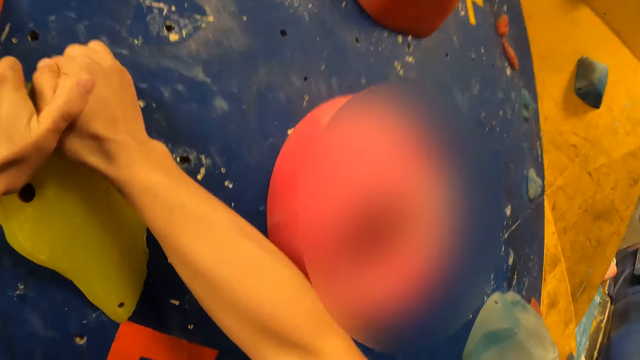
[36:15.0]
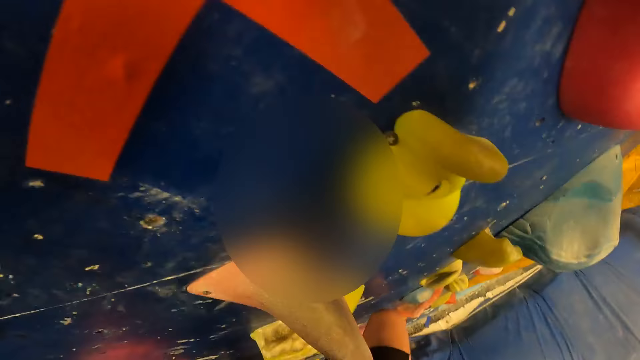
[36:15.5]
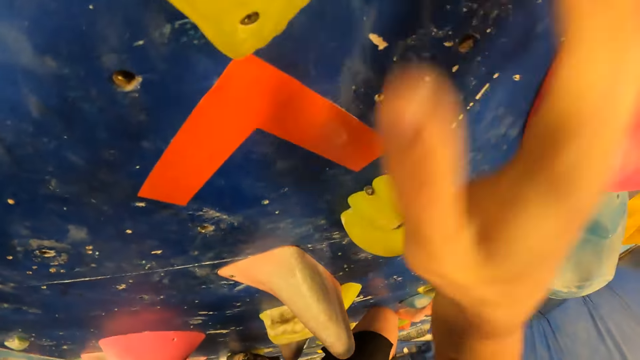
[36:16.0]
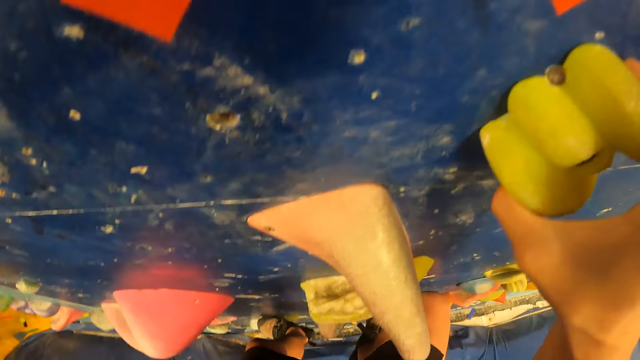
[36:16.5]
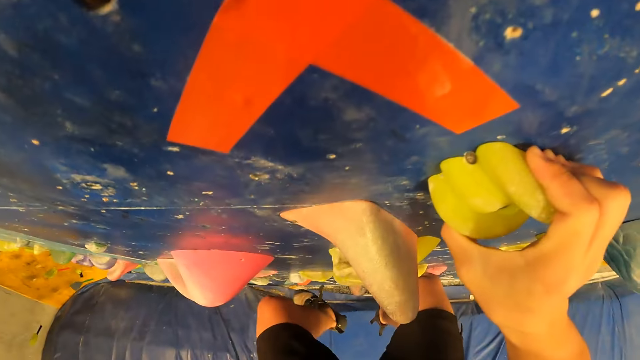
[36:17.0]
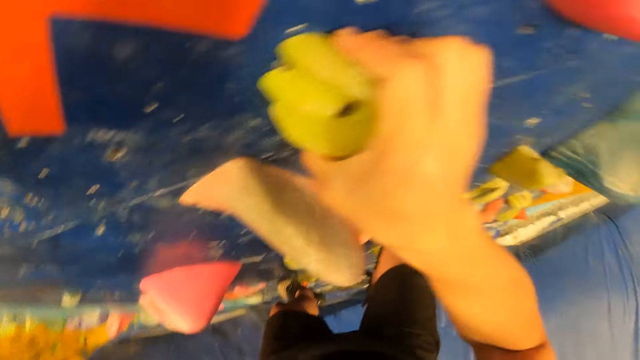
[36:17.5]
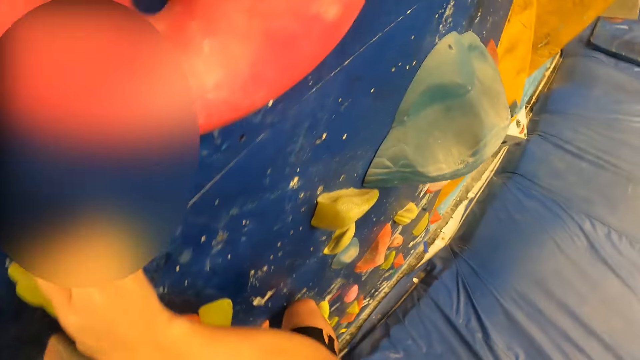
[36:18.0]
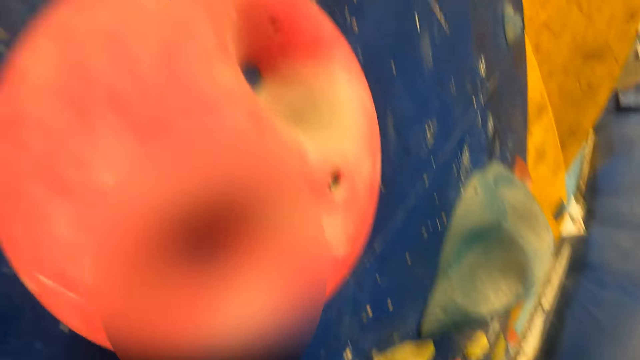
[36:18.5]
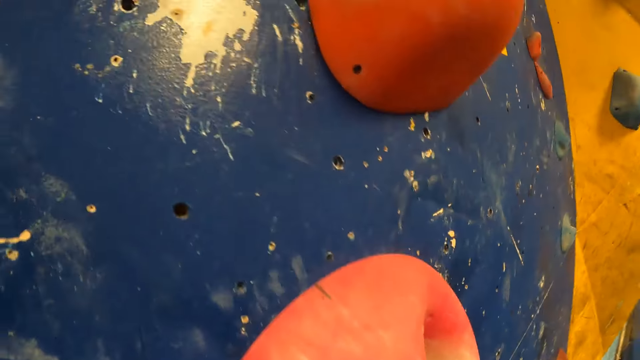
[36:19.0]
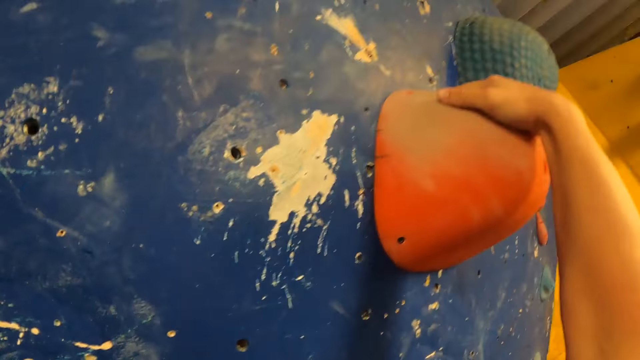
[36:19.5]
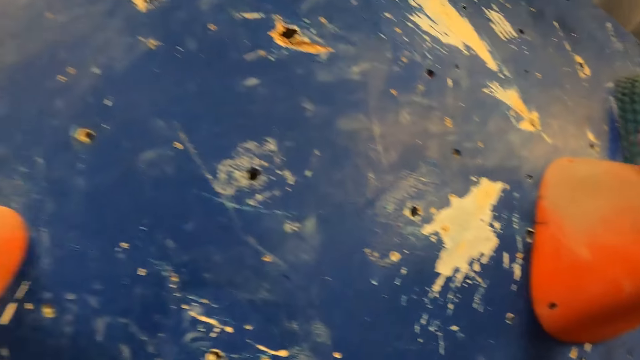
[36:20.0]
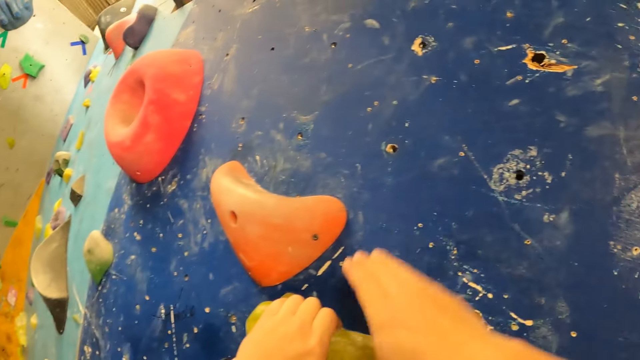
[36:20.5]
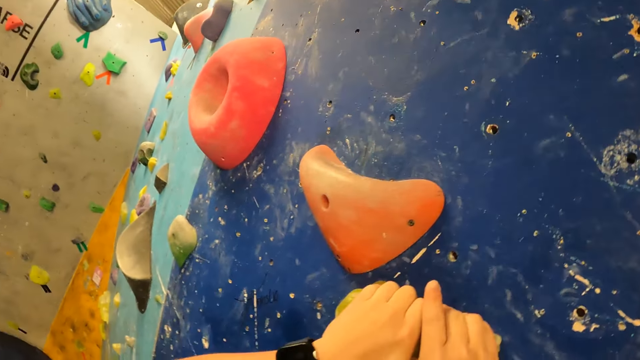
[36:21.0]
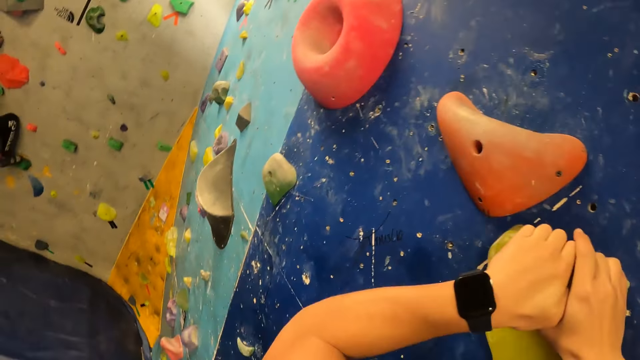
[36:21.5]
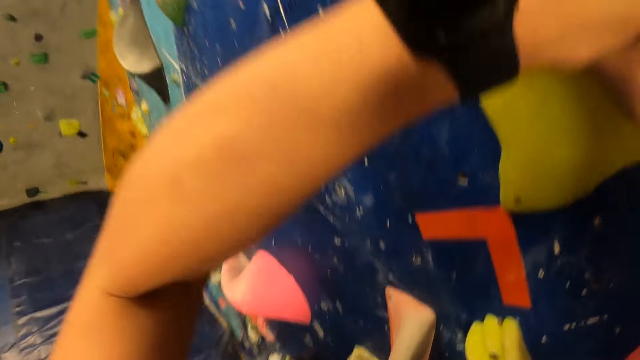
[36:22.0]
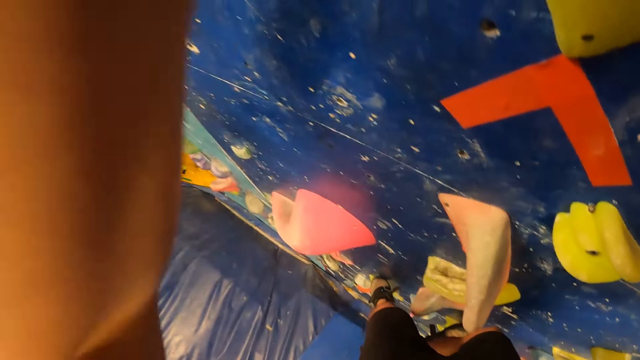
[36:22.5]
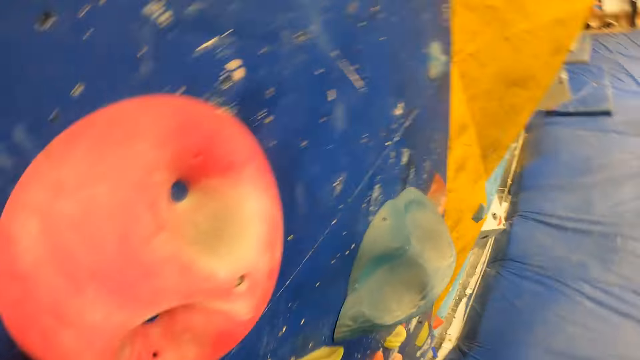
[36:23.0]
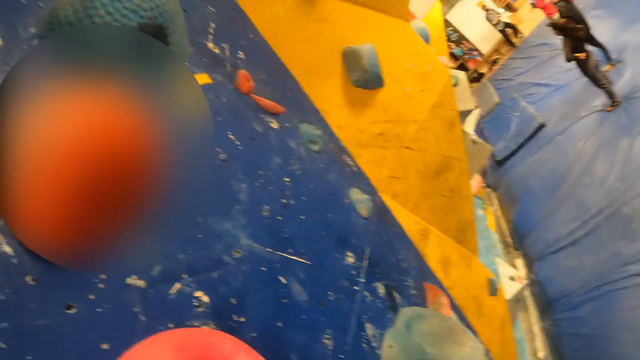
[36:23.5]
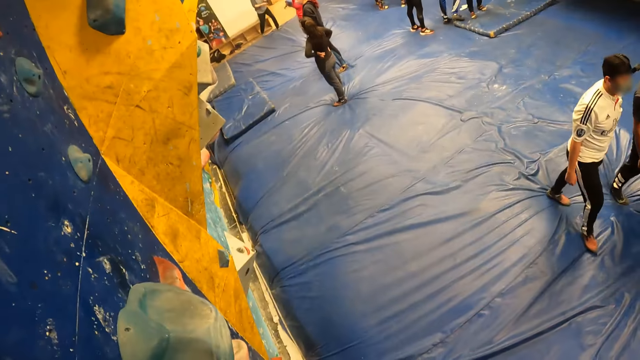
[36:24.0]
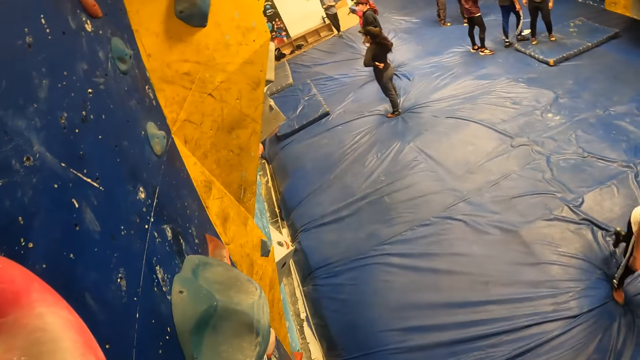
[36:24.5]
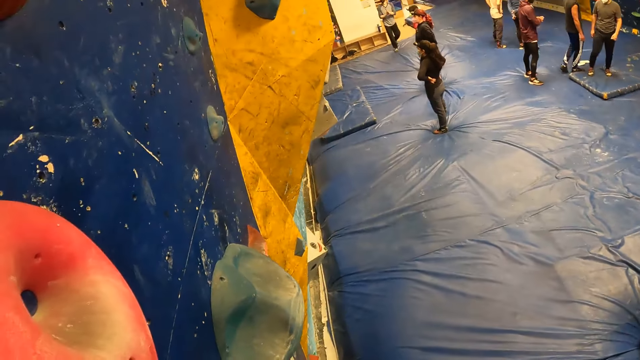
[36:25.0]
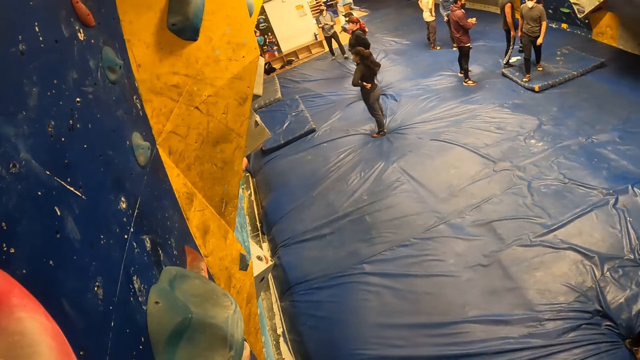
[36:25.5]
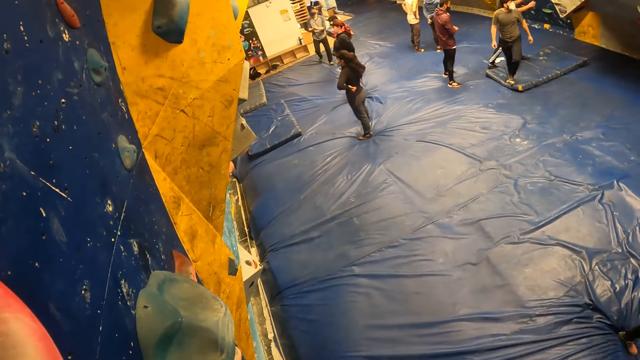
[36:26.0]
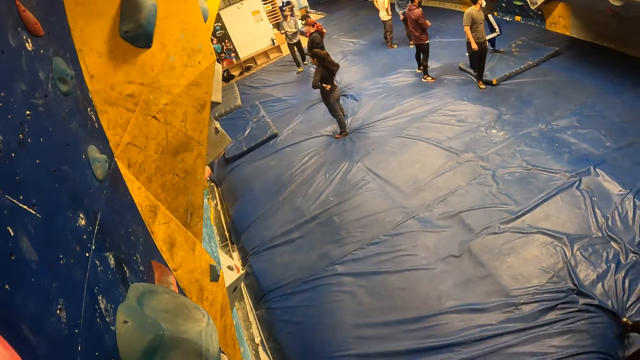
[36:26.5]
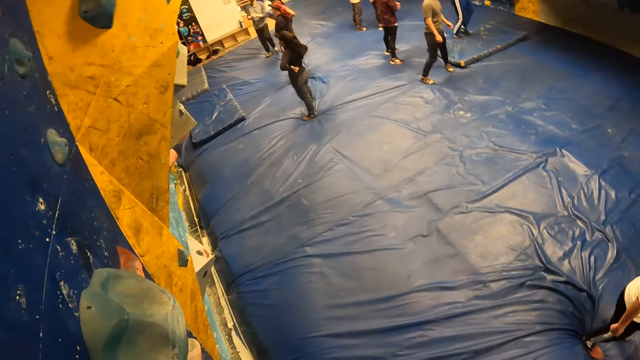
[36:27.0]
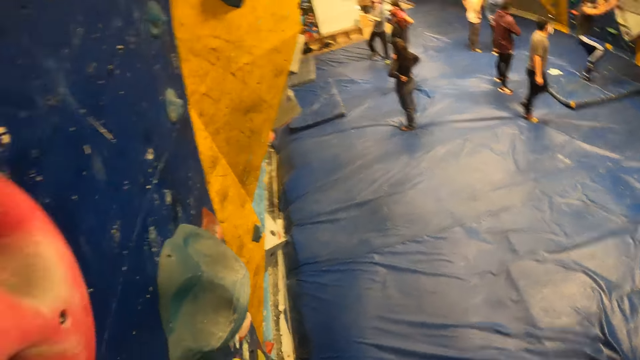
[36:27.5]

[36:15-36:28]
The camera wearer touches the climbing hold. They look around. They touch the climbing hold. They look around.

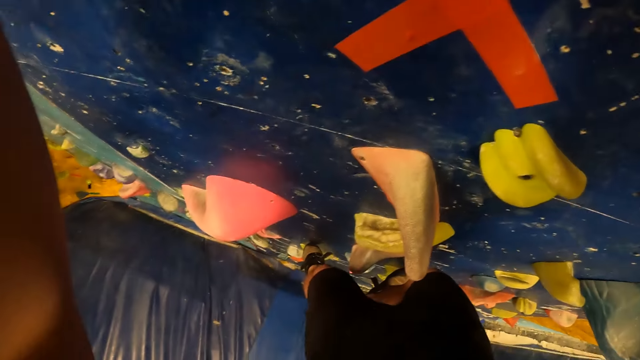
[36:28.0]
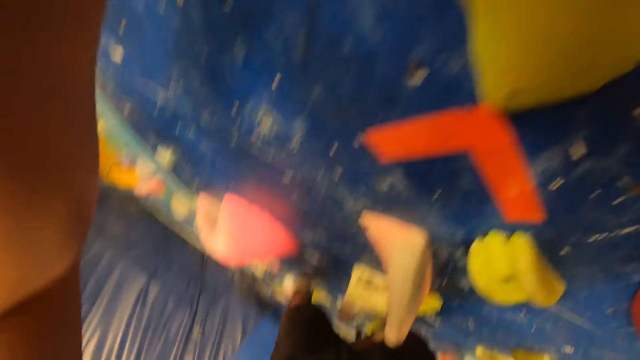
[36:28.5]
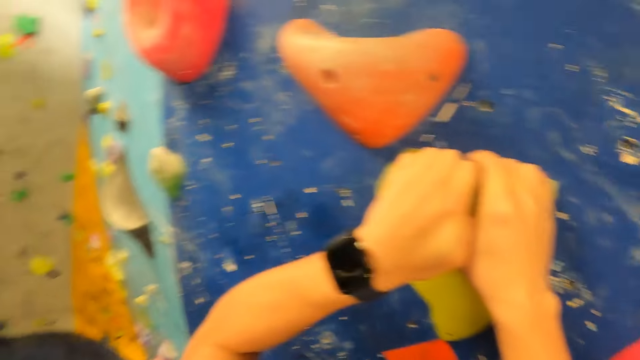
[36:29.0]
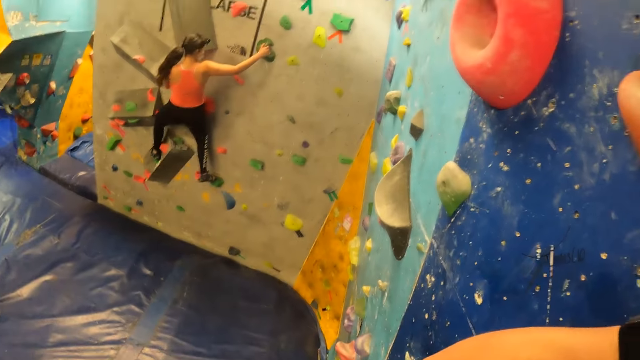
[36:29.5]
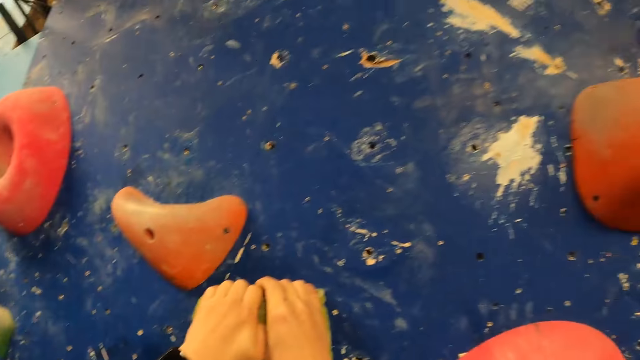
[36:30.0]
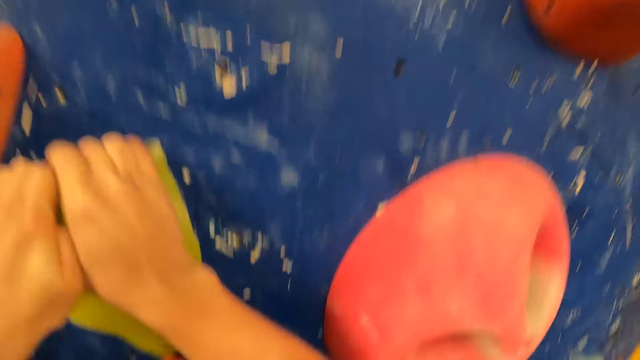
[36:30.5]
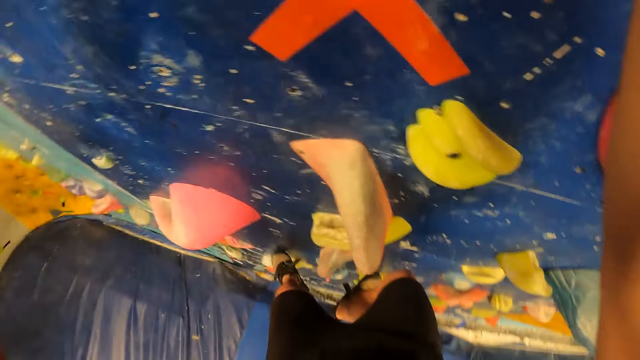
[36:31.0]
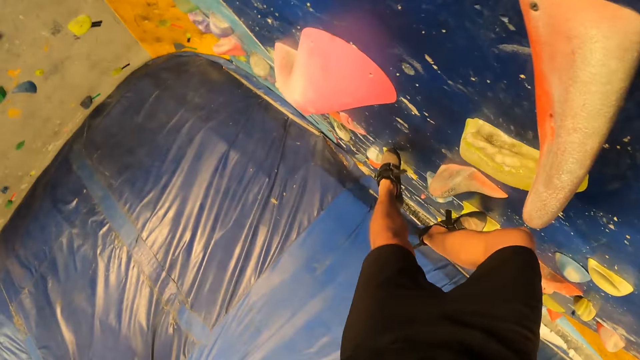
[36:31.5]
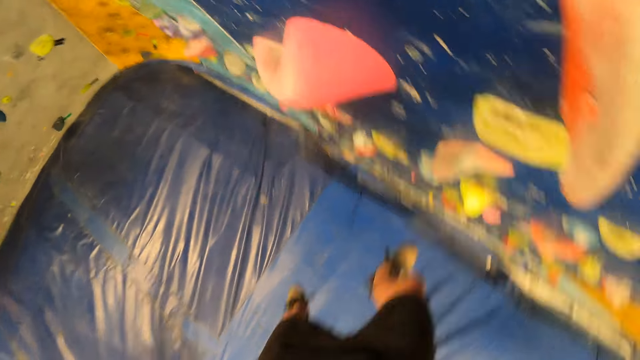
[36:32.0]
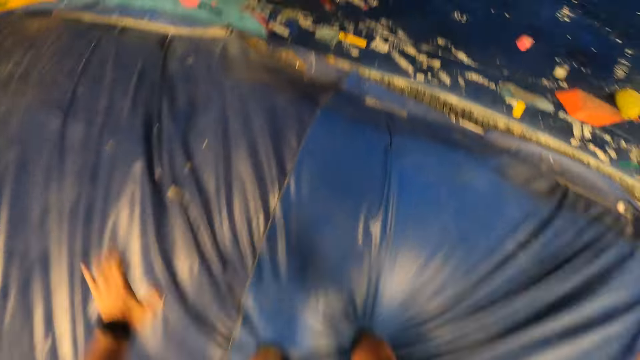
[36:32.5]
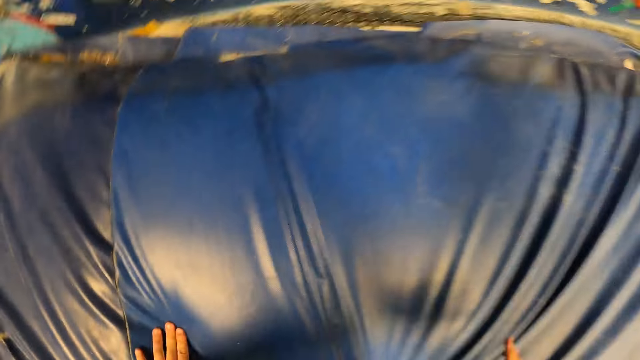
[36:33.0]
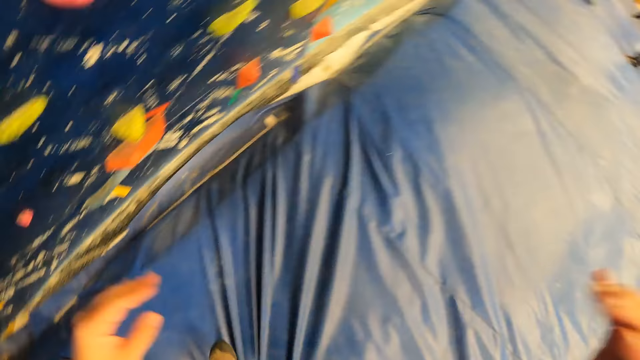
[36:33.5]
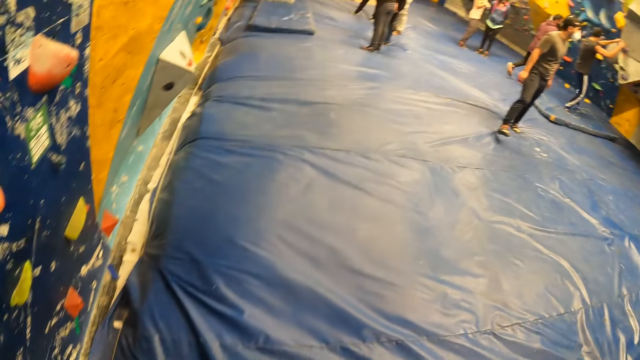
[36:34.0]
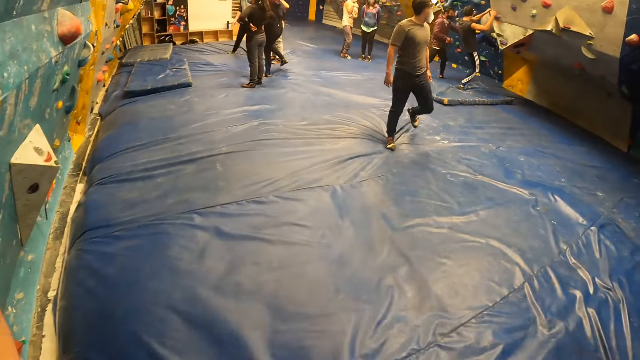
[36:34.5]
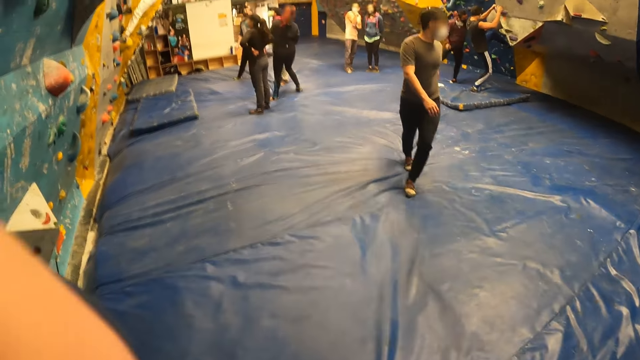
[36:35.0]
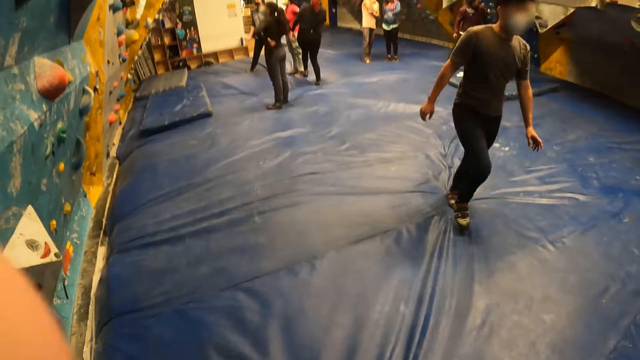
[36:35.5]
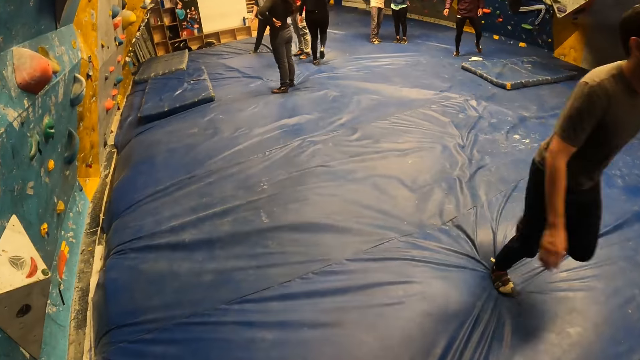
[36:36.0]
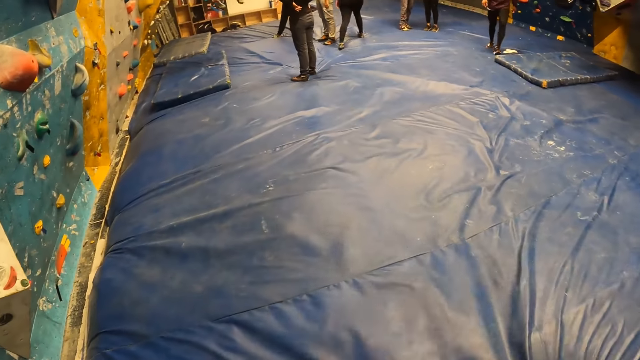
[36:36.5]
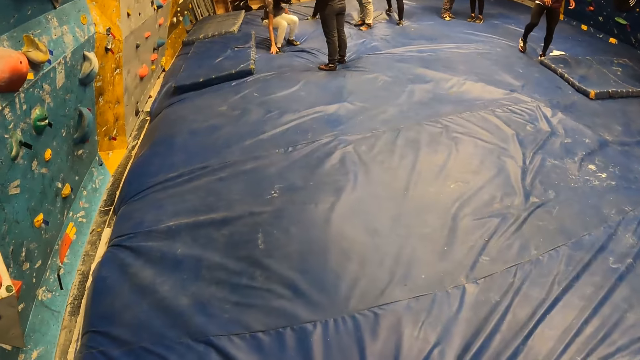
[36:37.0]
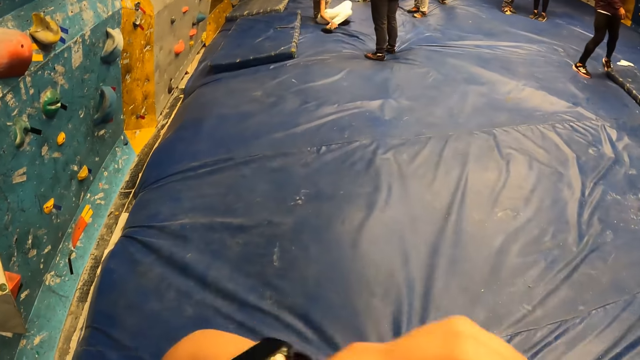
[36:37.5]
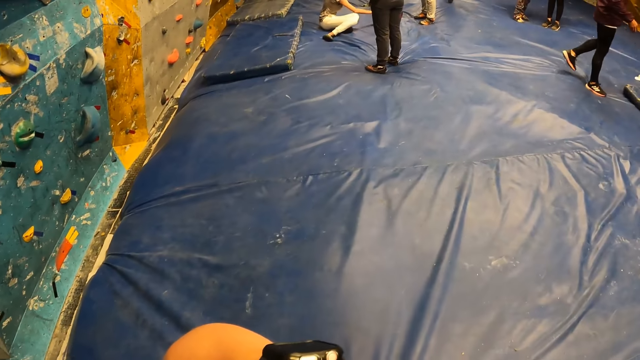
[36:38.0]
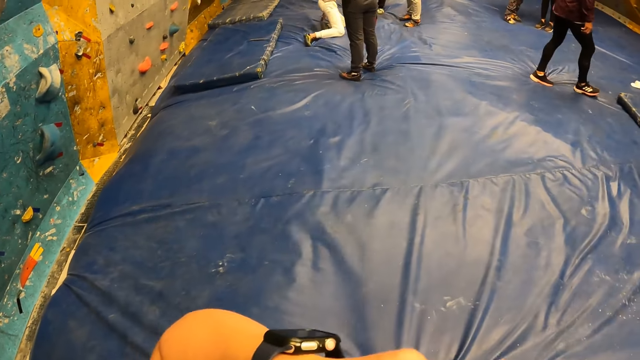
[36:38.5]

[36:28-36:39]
The camera wearer jumps down from the wall. They look around. They walk past a man.
